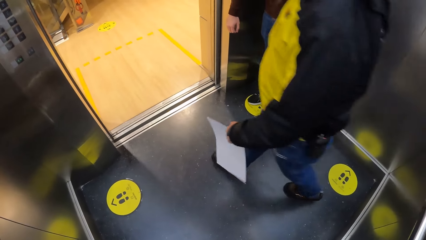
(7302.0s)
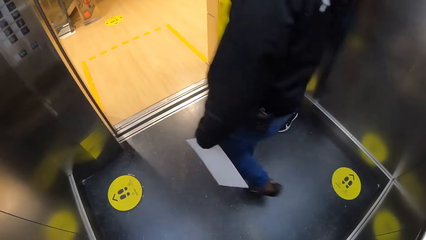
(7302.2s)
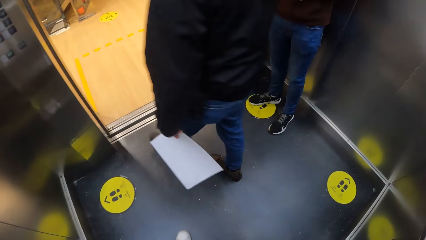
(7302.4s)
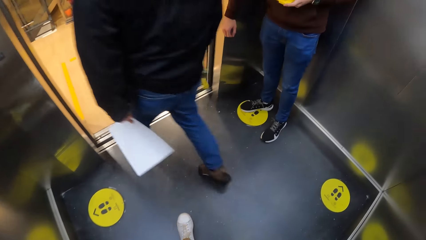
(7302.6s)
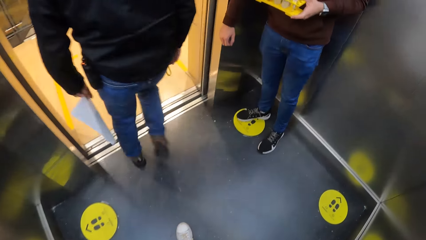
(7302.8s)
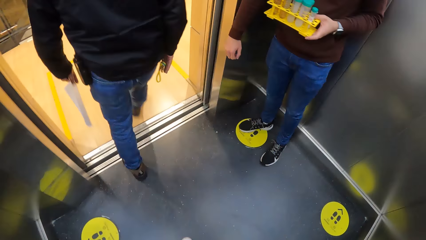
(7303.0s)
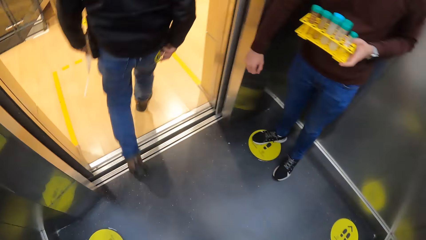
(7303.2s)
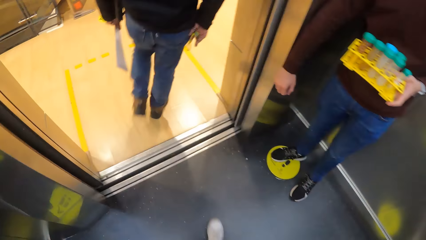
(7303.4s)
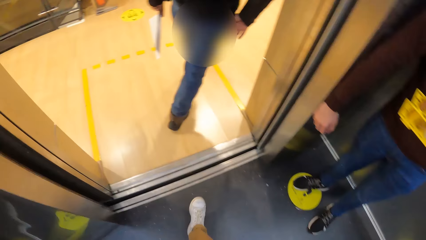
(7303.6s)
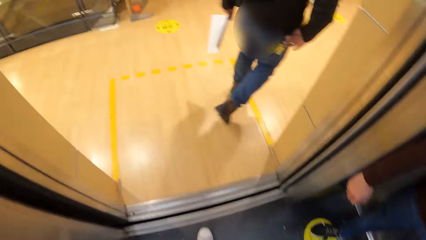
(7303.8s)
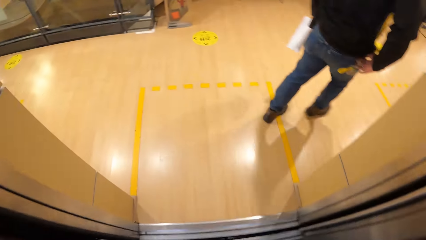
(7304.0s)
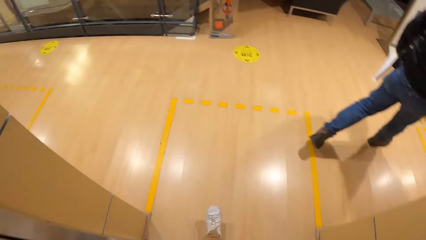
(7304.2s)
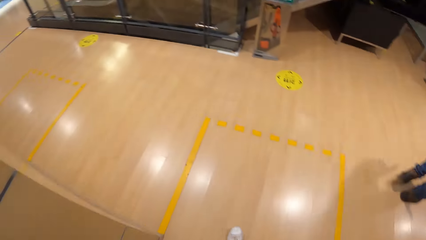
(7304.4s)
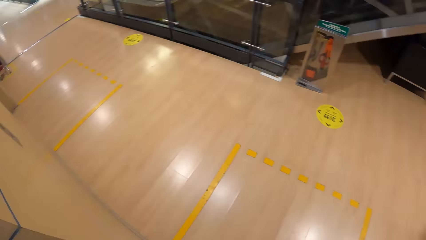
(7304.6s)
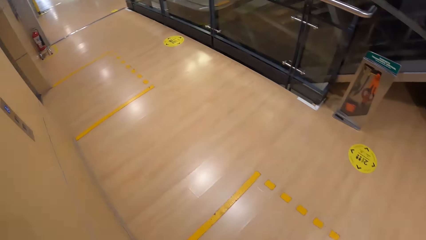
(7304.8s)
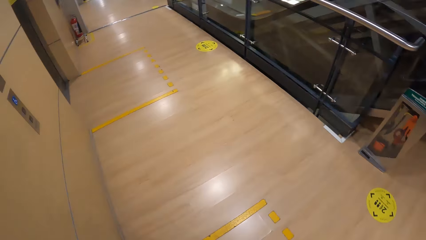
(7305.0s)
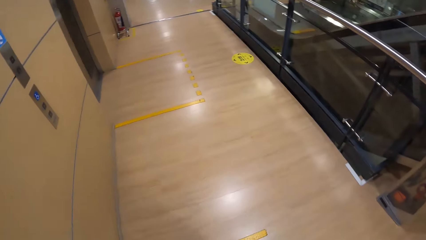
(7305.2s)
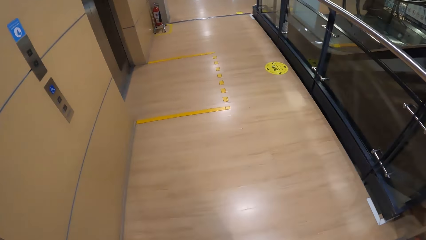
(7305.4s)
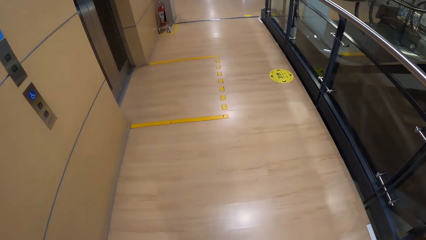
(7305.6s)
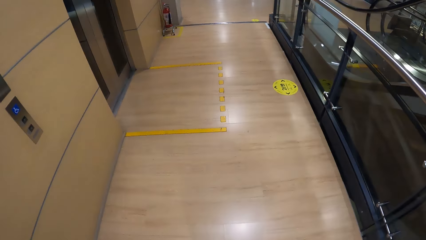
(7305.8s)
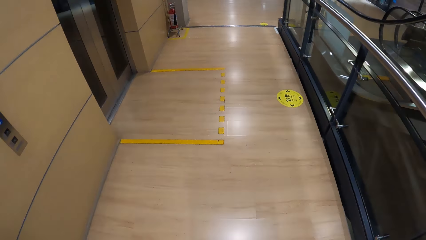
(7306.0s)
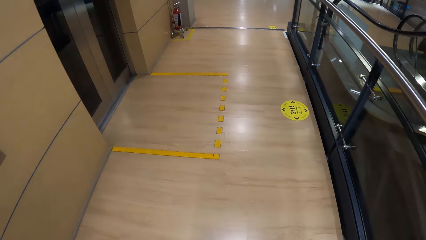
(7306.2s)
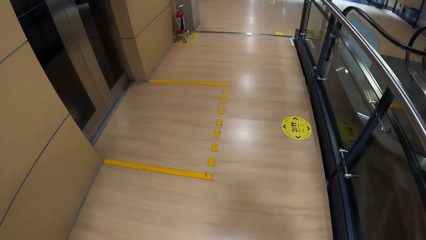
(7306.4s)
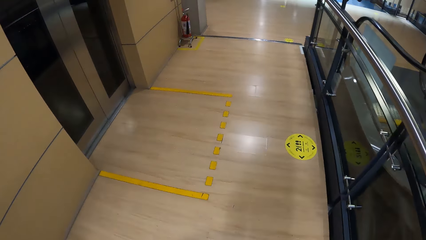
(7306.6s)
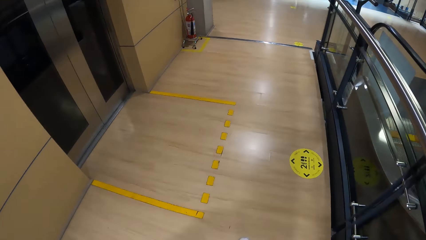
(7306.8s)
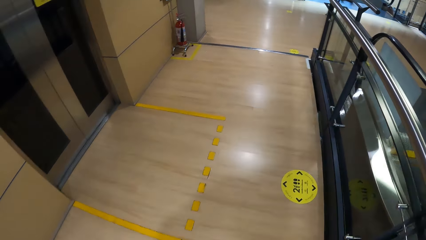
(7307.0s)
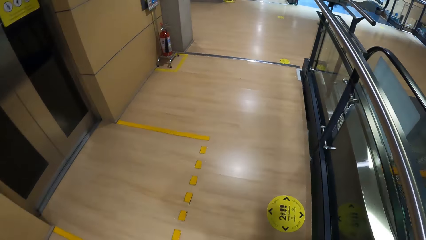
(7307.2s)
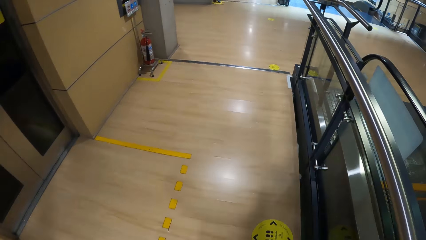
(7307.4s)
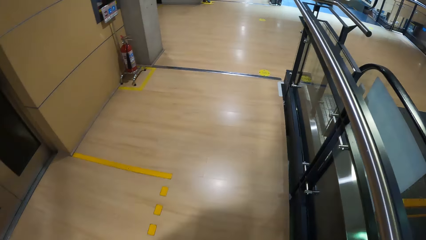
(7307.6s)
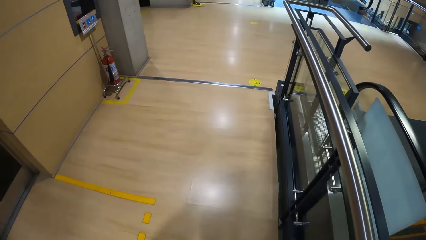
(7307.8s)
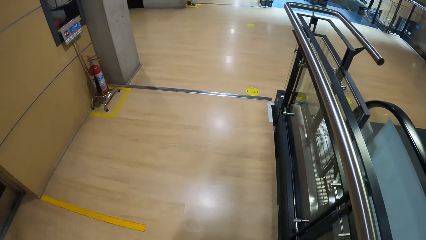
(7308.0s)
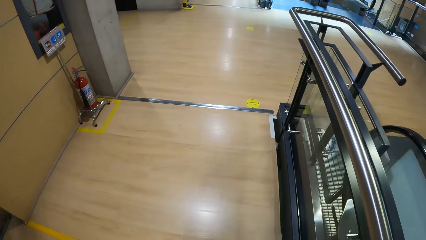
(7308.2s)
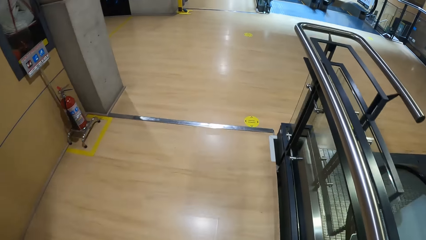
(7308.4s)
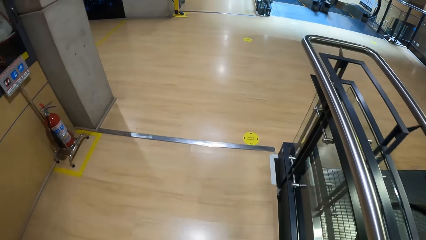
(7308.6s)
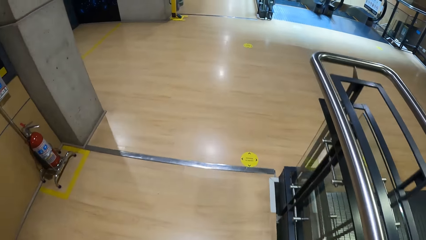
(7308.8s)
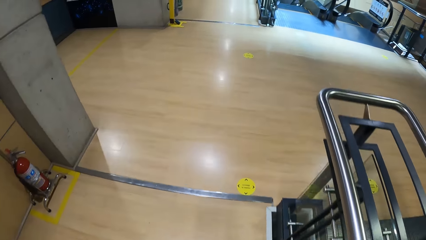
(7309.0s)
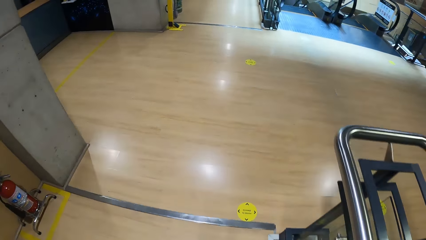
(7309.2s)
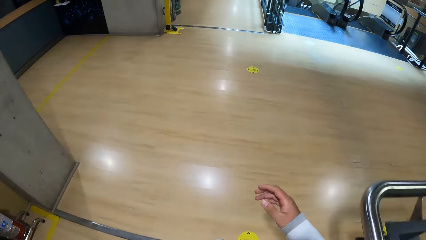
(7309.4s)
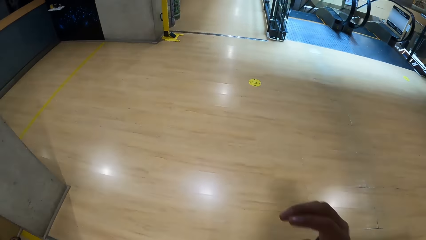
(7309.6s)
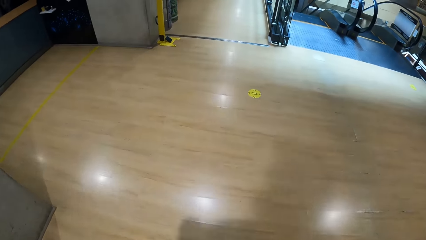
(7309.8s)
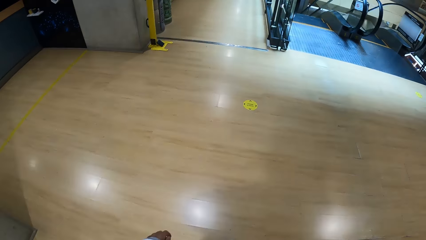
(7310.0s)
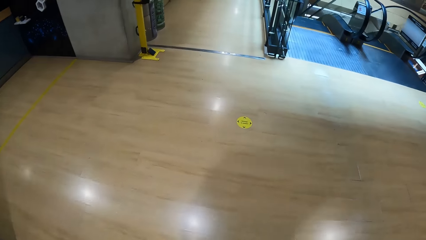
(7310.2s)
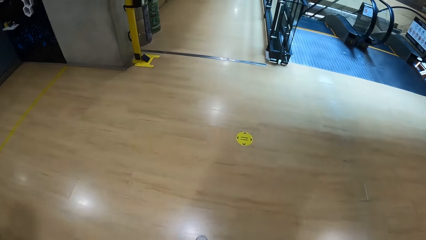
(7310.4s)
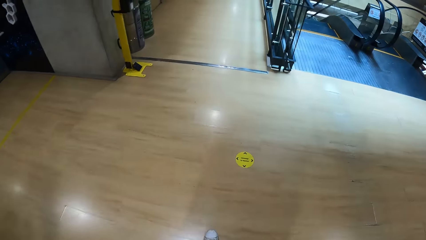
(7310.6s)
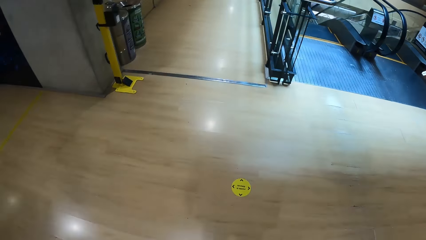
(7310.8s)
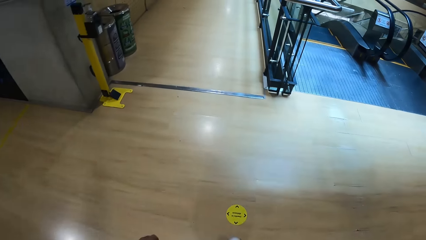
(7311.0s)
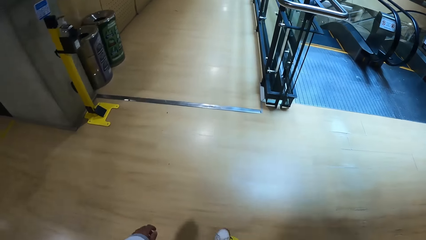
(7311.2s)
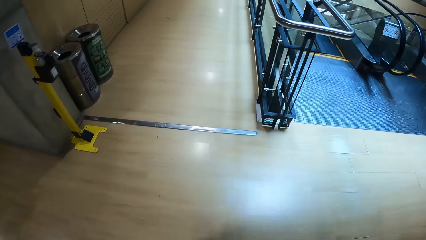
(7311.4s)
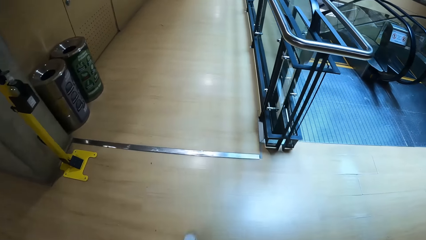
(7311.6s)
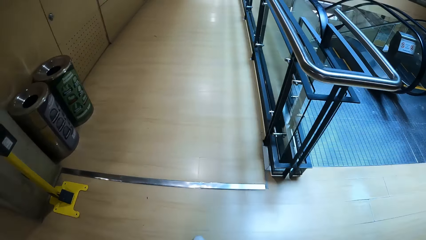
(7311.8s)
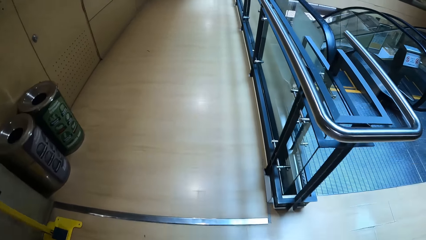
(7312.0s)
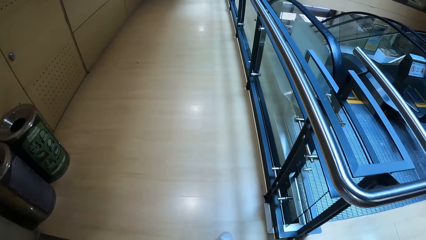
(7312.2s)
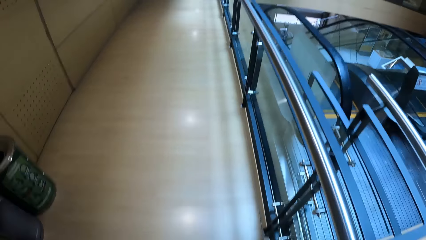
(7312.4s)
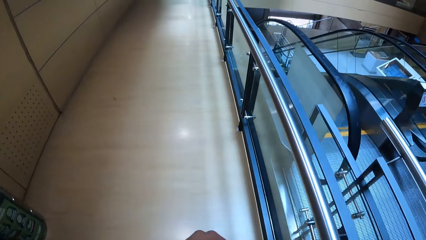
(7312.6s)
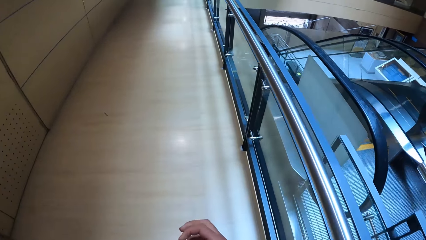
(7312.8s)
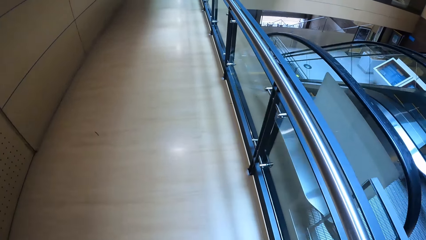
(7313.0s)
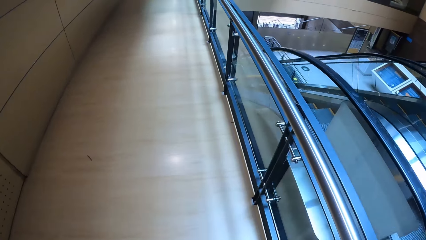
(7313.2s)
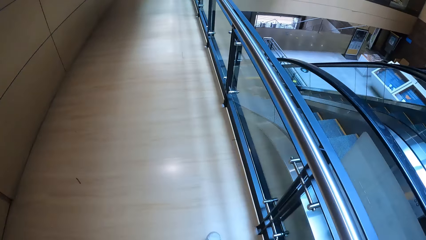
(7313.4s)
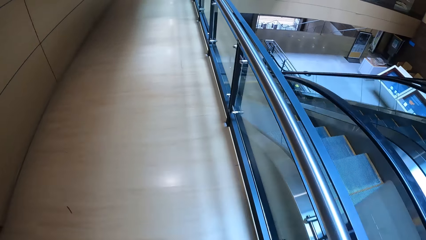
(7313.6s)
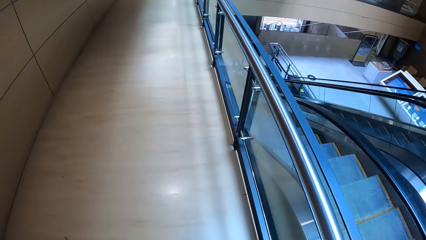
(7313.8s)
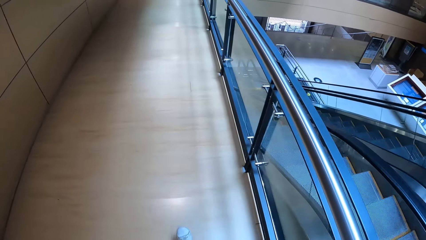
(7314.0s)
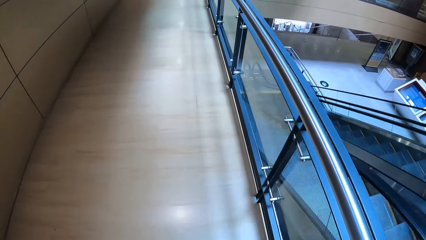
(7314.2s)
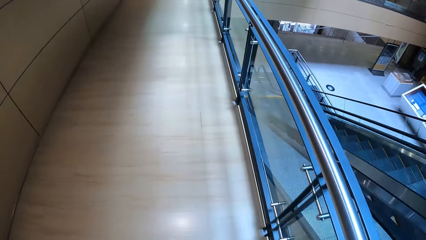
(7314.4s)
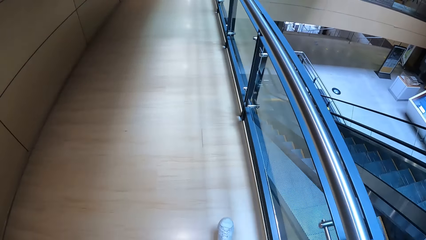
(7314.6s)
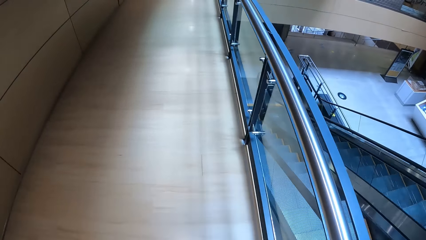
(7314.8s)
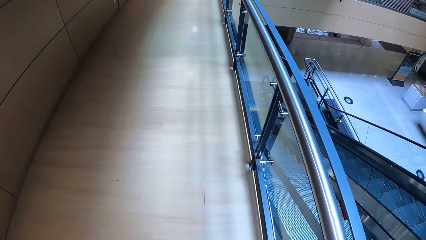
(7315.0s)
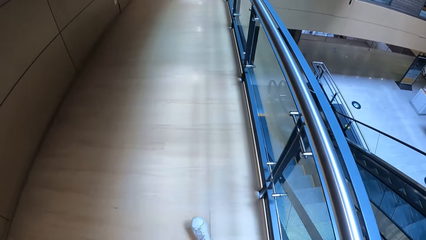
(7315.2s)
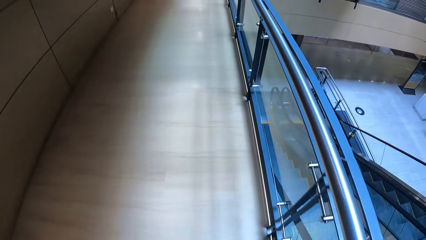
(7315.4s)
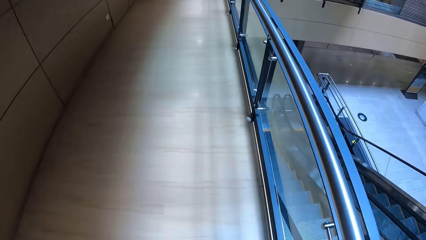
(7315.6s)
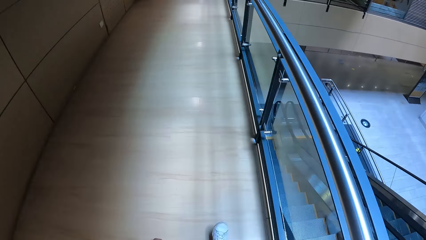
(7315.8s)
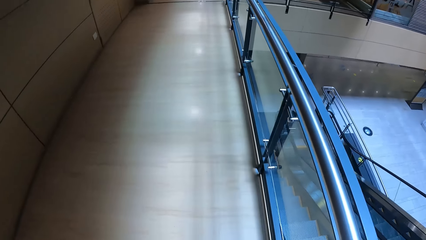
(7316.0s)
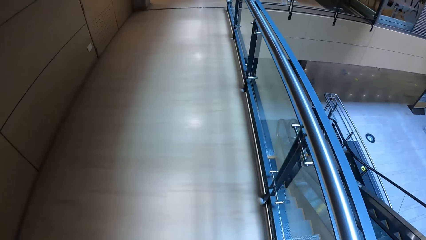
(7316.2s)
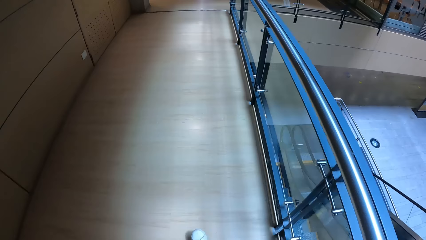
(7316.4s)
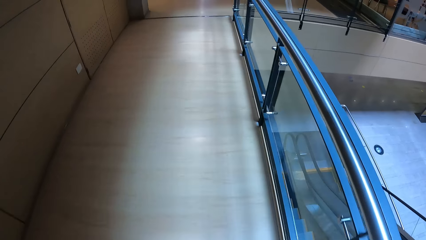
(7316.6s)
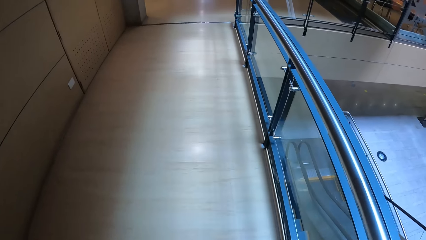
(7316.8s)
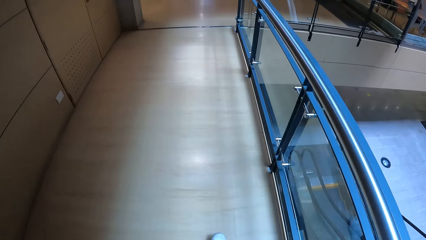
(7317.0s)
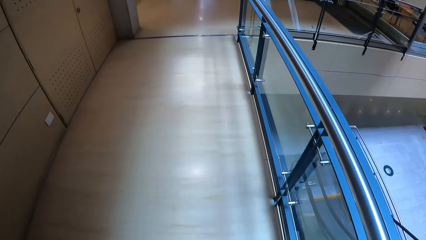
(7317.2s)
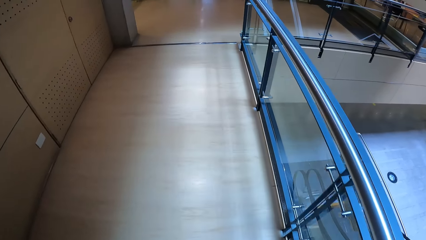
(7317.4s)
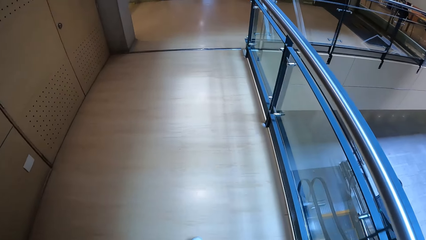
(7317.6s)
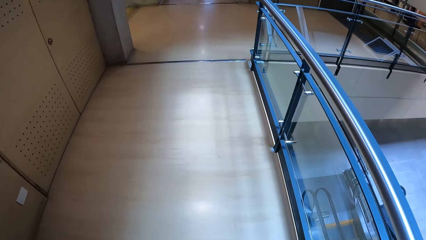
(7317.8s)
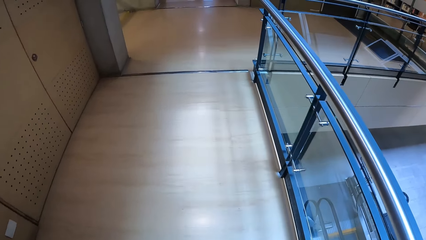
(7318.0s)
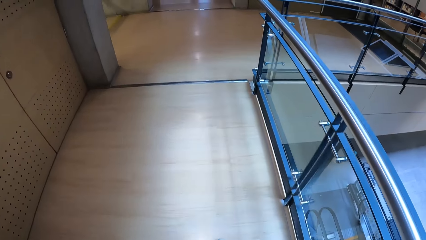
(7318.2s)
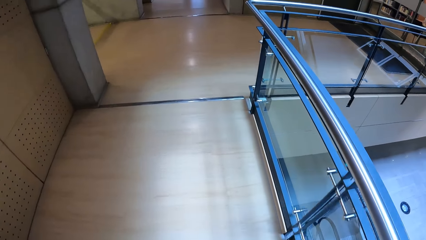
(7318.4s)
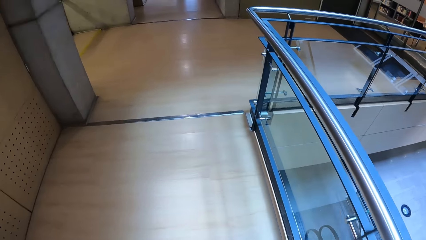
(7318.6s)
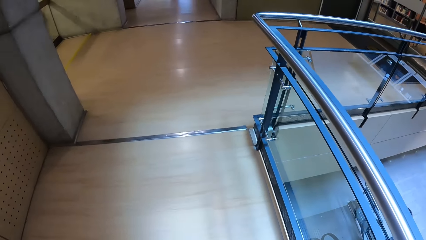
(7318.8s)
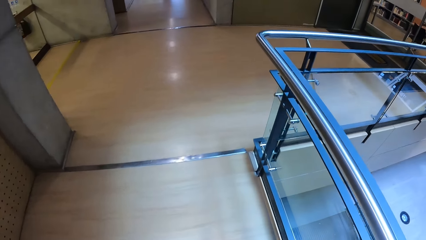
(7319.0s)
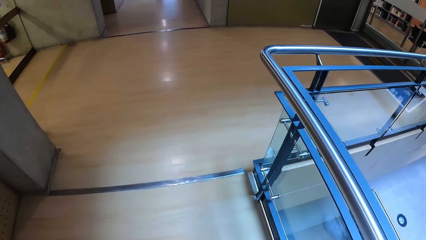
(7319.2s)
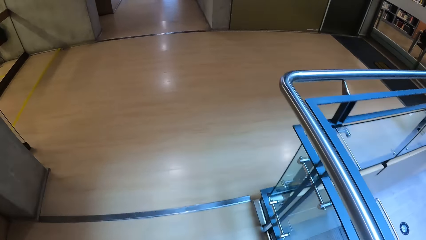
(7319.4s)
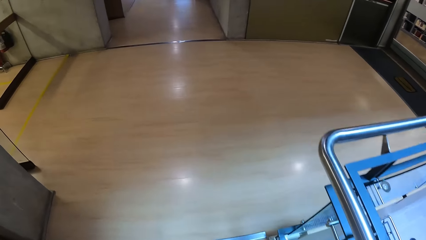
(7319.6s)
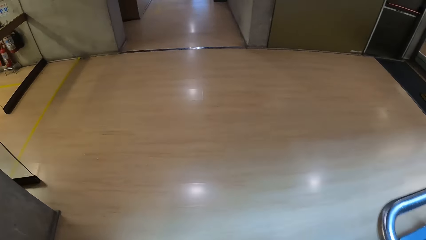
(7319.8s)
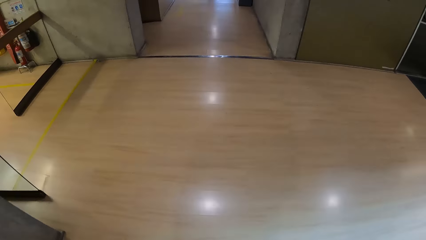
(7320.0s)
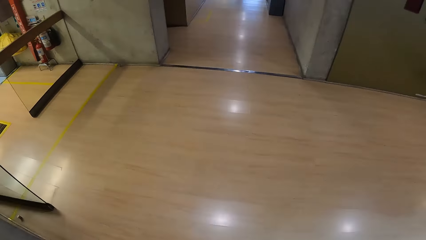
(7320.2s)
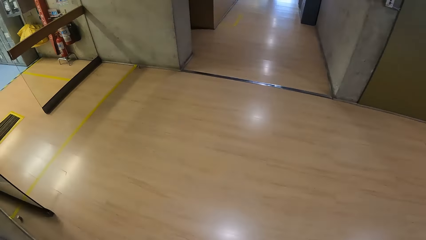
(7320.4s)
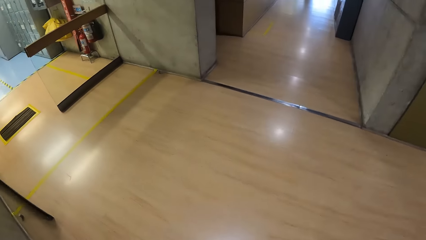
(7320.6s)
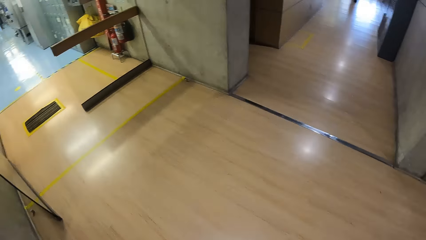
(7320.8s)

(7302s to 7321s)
The camera wearer walks out of the elevator. They turn left. They walk down a passage. They fold their hand and walk around.
